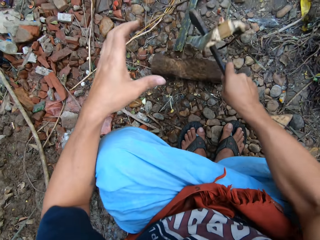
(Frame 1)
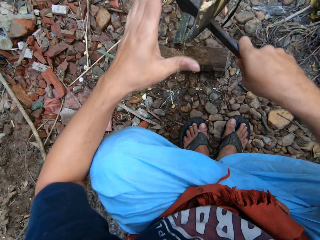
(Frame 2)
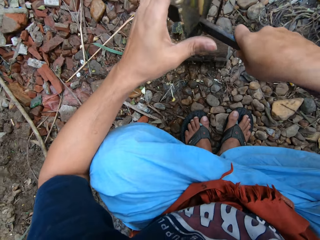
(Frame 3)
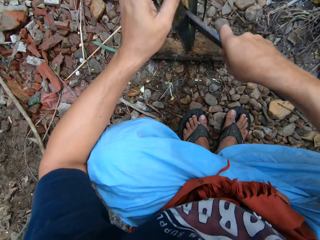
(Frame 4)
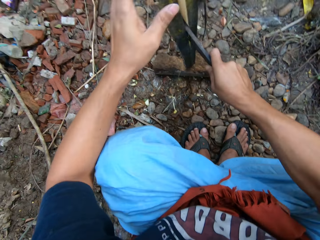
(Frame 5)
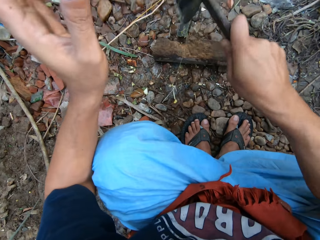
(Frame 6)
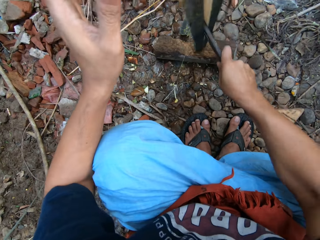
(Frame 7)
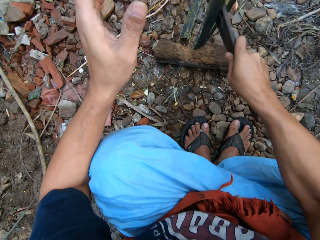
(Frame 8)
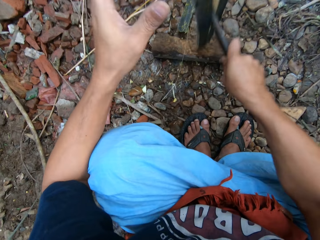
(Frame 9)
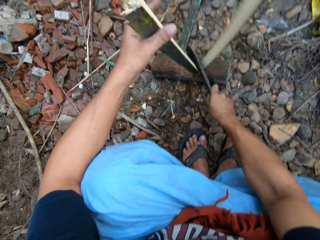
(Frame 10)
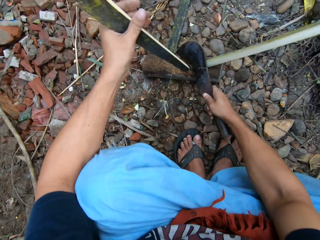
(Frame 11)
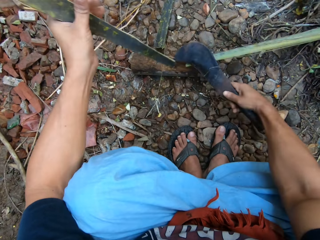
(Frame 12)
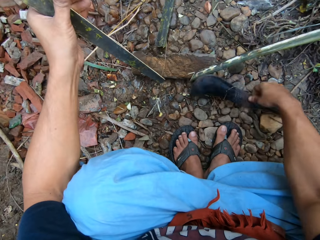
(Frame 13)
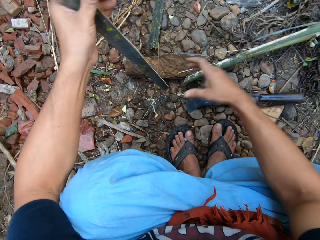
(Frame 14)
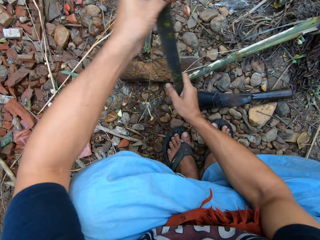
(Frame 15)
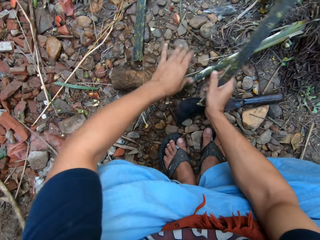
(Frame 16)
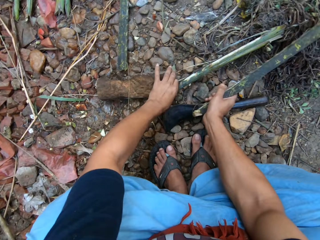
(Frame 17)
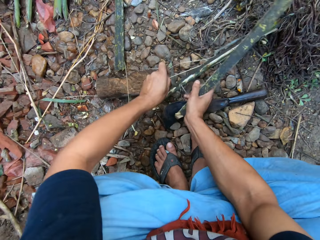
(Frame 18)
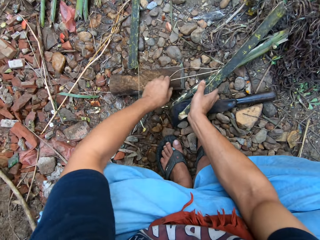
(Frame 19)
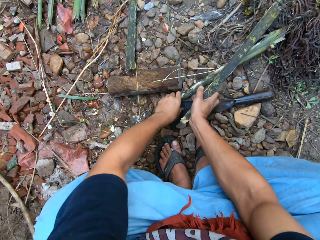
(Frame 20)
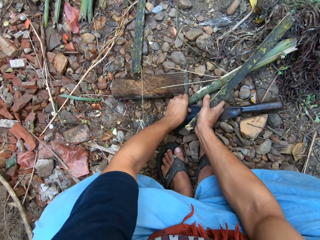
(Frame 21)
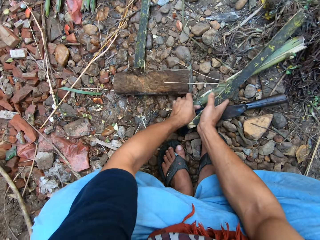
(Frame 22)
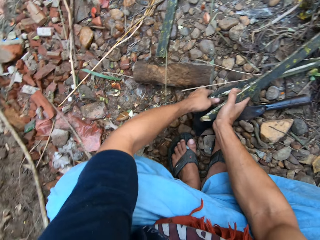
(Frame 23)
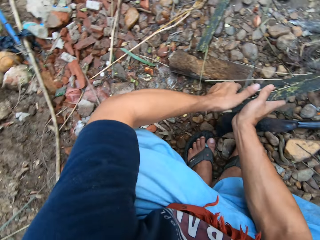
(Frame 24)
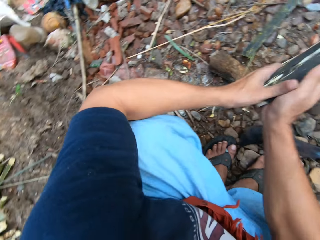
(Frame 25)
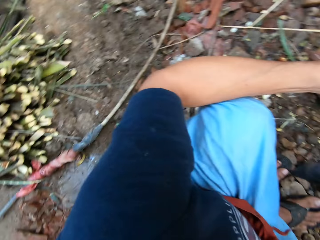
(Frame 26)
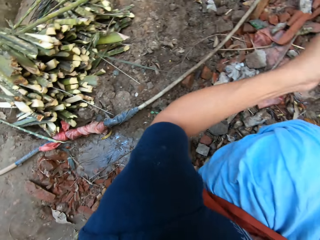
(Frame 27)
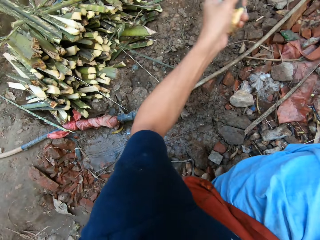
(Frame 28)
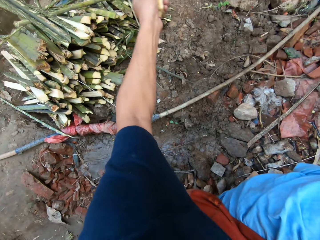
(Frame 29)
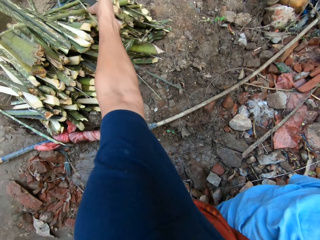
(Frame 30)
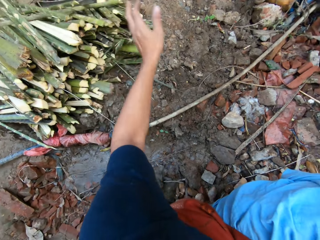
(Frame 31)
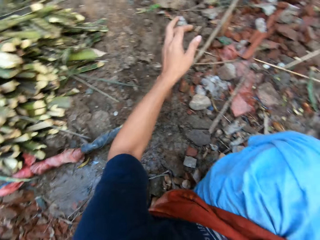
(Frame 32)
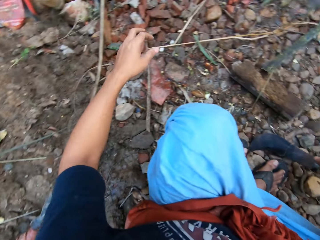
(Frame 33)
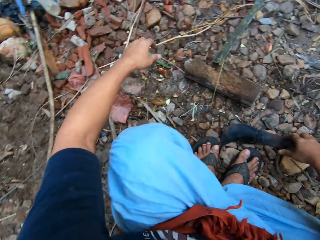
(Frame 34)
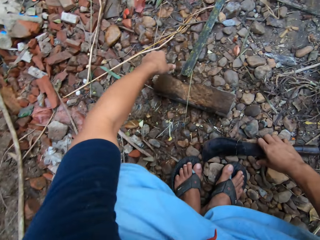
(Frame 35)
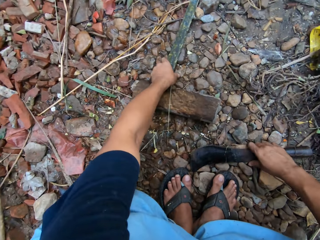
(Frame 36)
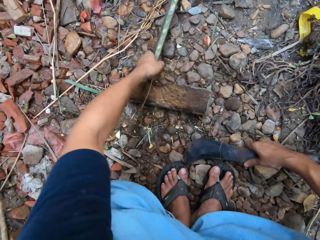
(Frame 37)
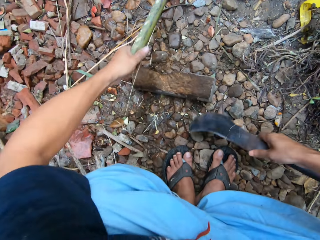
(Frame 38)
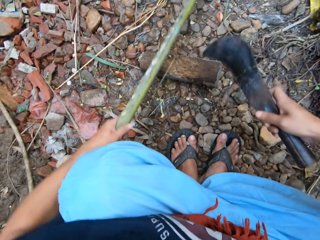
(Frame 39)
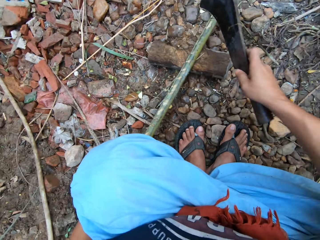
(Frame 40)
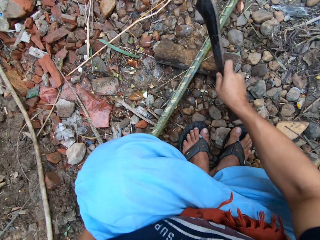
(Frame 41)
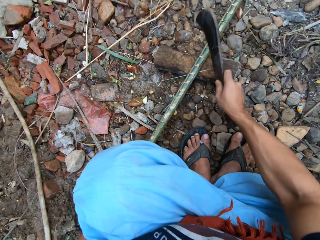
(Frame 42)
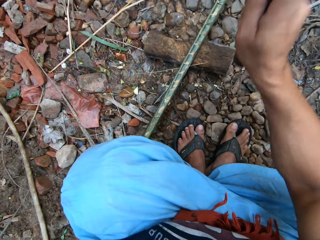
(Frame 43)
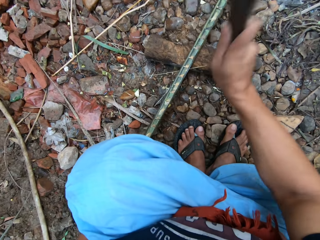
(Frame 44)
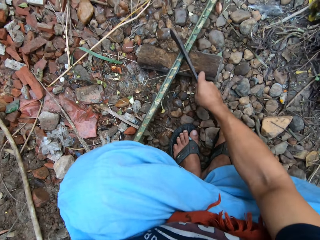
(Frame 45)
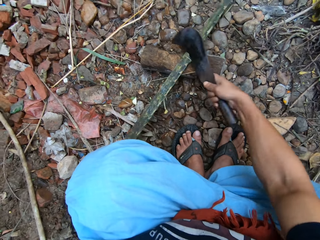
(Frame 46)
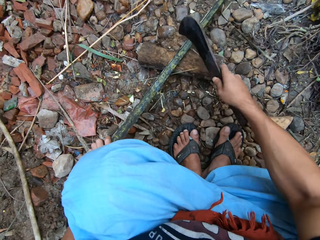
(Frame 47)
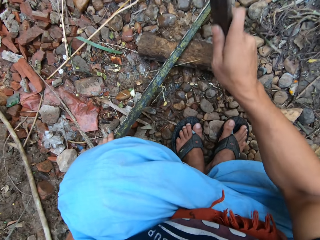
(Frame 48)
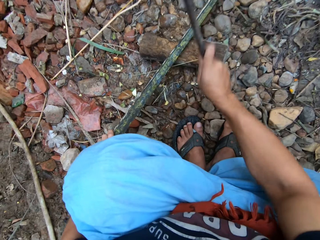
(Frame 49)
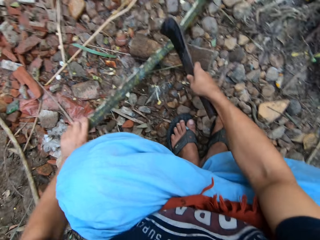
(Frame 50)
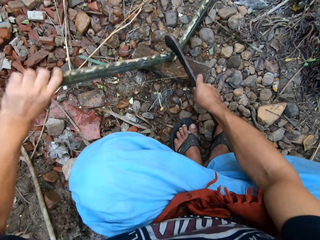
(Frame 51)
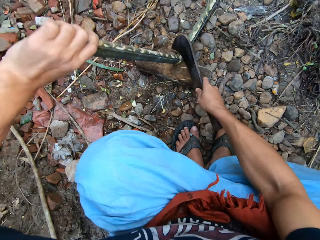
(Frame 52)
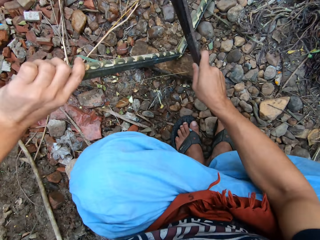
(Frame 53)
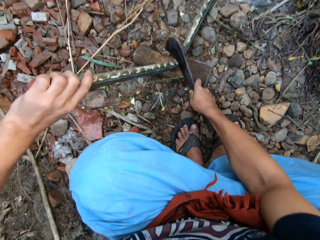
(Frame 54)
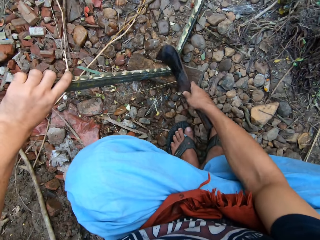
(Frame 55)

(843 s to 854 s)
The camera wearer drops the pruning knife on the ground. He gathers the split bamboo with both hands. He puts the split bamboo on the pile of bamboo with his left hand. He picks up the long bamboo with his left hand. He picks up the pruning knife from the ground with his right hand. He cuts the long bamboo into pieces on the cutting block with the pruning knife in his right hand.

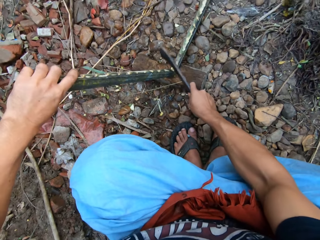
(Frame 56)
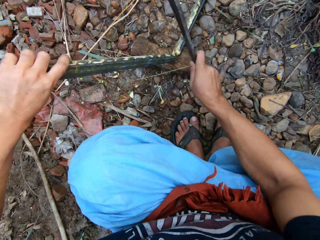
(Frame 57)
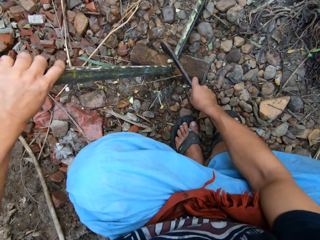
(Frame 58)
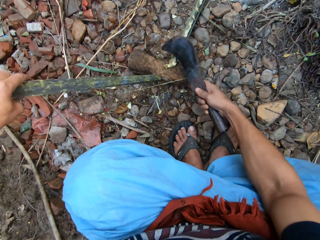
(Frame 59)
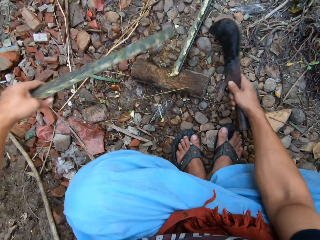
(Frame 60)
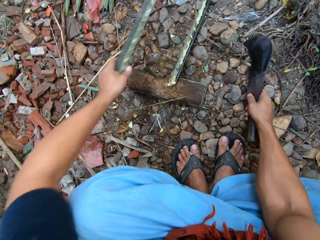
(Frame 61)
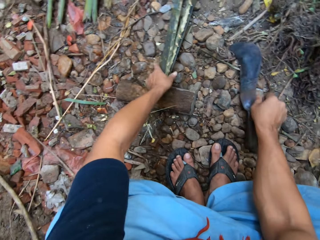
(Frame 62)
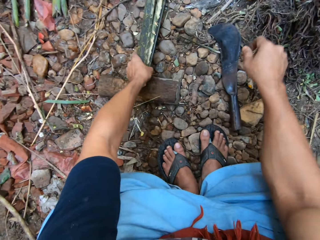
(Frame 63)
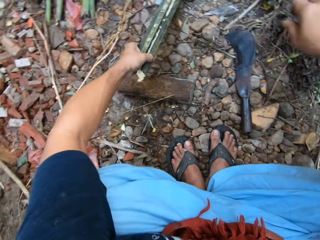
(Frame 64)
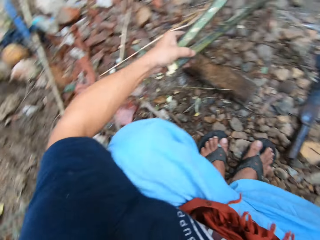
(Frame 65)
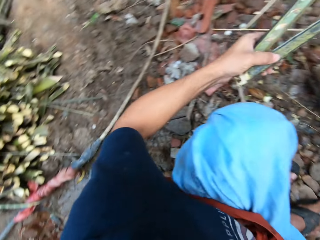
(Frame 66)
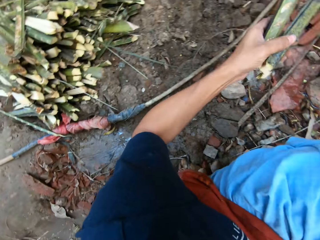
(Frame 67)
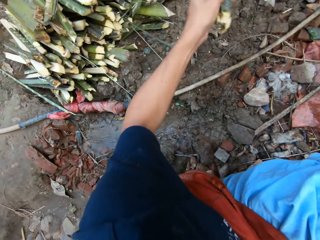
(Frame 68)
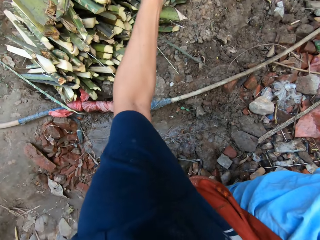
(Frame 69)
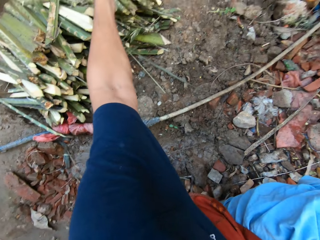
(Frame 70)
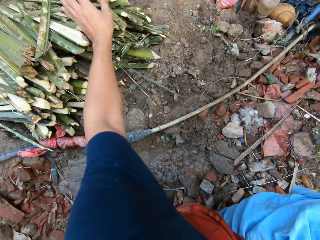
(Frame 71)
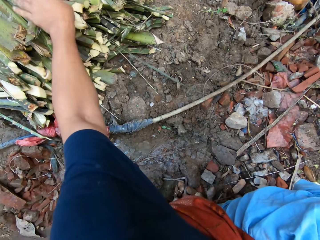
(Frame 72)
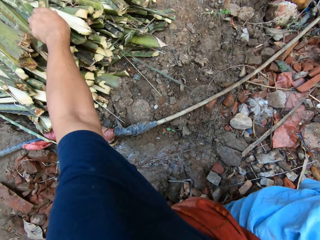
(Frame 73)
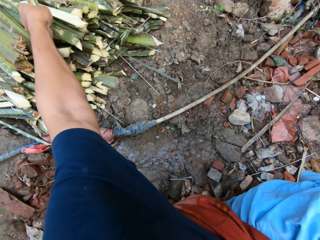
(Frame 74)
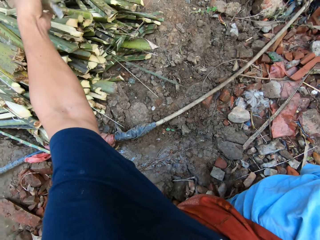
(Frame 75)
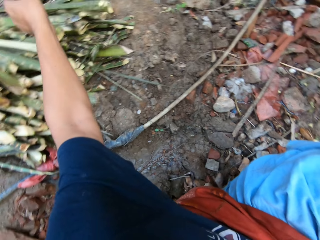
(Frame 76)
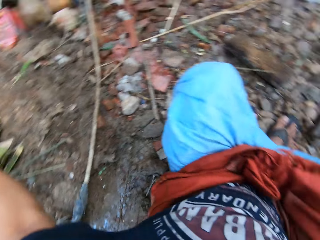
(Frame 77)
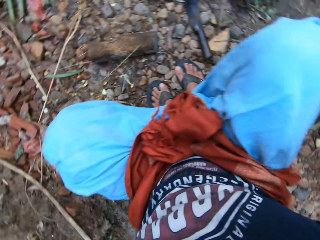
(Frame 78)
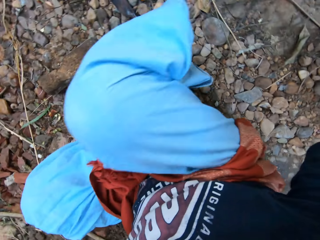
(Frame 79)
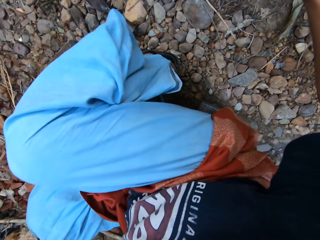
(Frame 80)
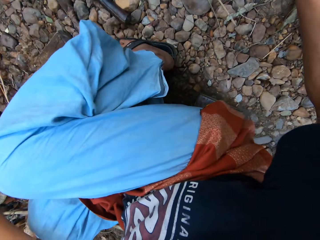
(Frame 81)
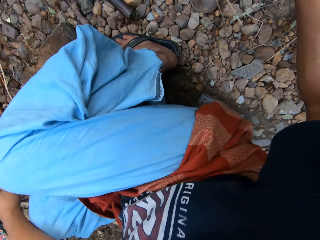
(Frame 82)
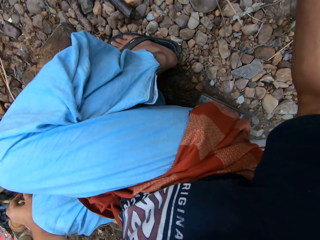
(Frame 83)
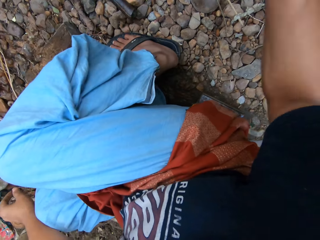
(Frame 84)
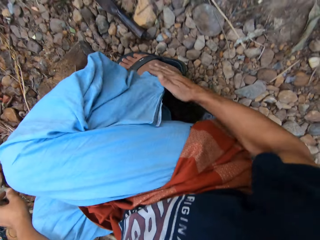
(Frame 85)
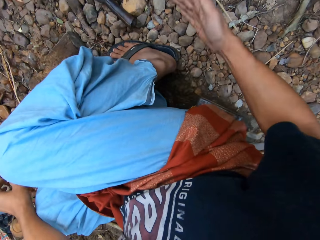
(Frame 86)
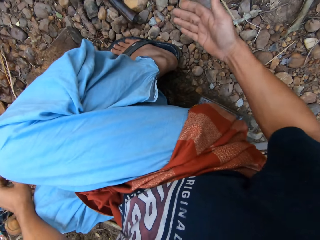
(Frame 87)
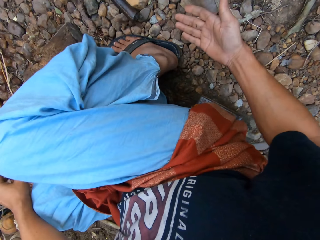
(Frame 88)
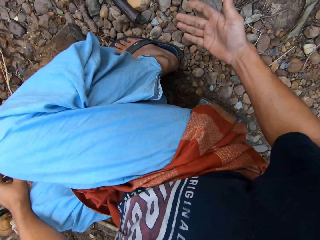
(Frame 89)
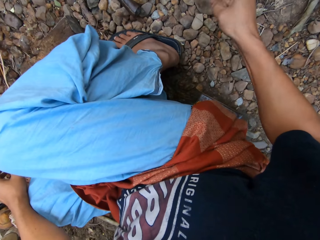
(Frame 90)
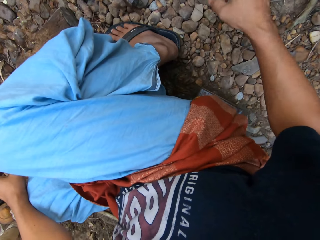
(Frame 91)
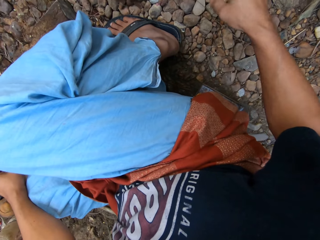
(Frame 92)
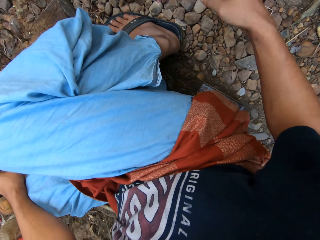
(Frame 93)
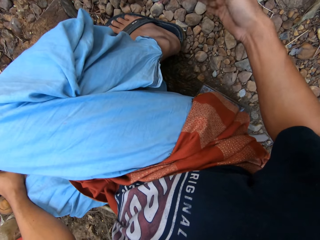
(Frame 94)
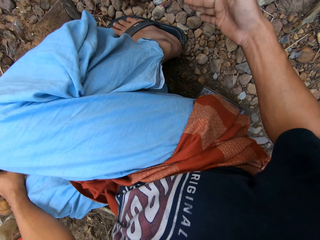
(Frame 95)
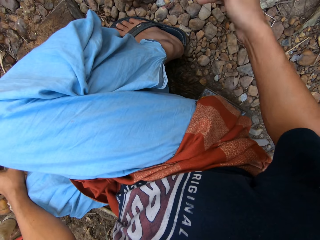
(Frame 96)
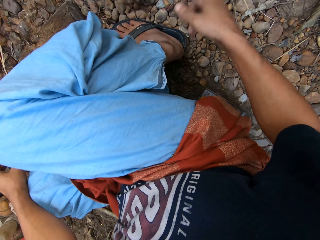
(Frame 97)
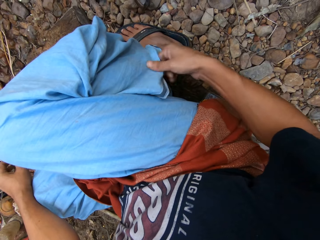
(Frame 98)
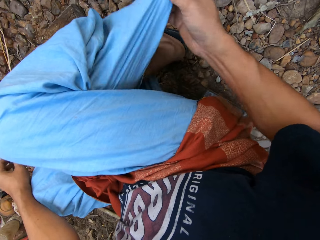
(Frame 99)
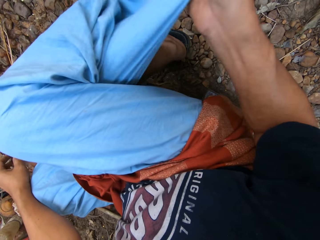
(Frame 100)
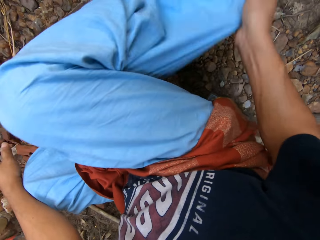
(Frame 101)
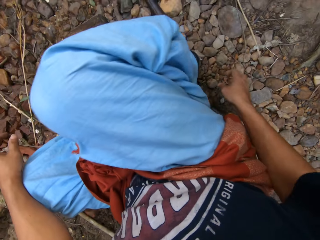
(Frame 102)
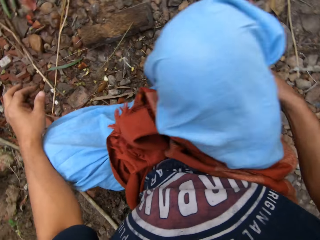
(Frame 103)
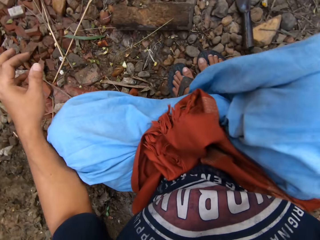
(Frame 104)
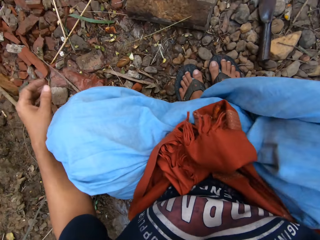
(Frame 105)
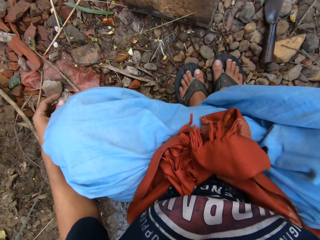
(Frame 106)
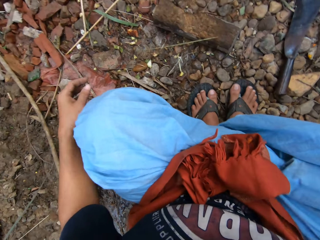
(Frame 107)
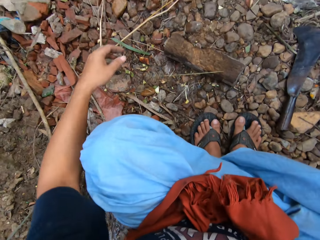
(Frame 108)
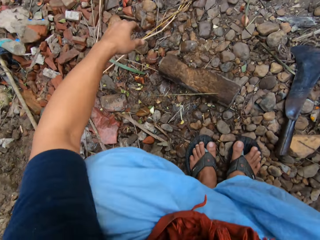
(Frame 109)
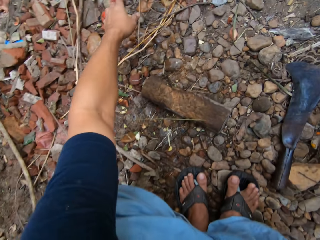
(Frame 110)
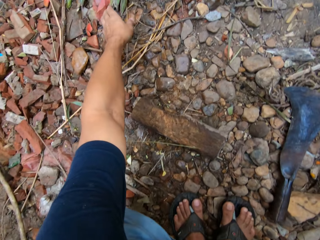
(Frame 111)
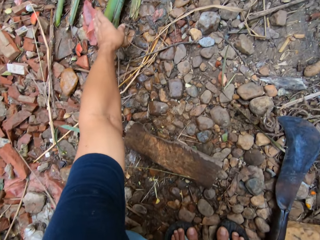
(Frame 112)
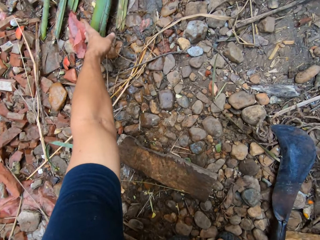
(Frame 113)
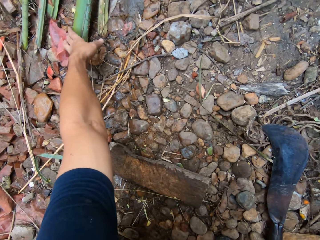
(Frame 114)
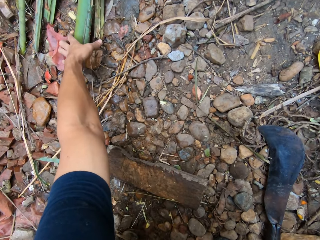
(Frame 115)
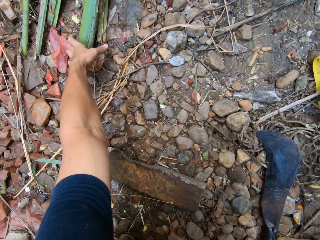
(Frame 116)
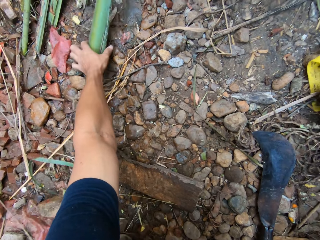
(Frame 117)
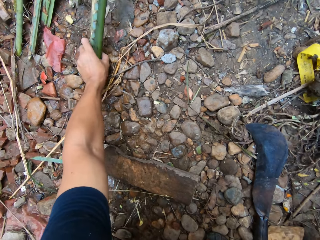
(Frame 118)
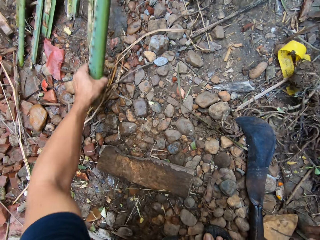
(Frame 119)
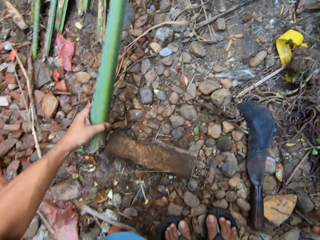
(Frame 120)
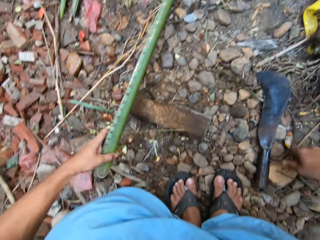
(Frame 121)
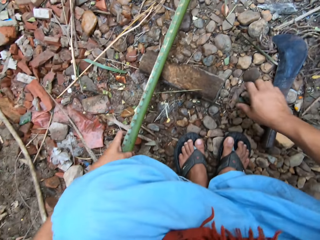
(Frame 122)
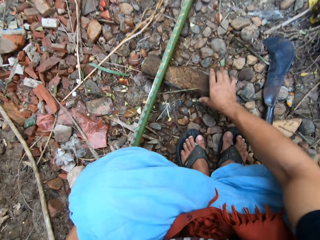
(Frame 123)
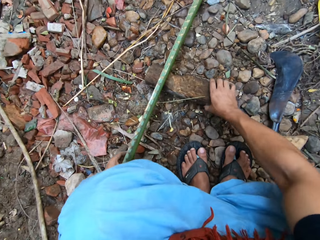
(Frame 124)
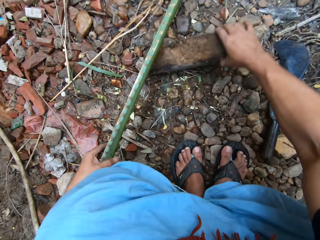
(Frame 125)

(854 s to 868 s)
The camera wearer gathers the short bamboo with their left hand. They put the machete on the ground. They put the short bamboo on the pile of bamboo with their left hand. They turn around. They kill a bug or insect on their right leg with their right hand. They throw the insect. They adjust their clothes. They pick up another long bamboo from the bunch of bamboo on the ground with their left hand.
